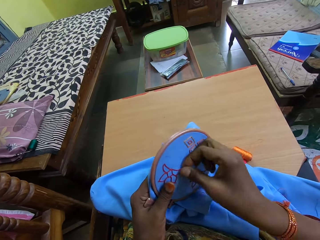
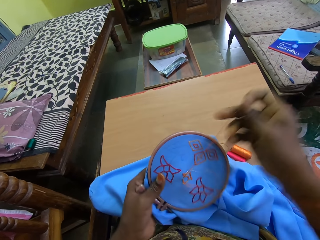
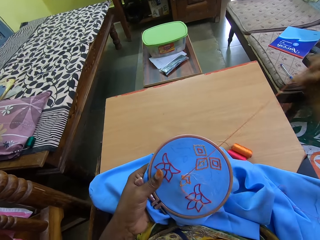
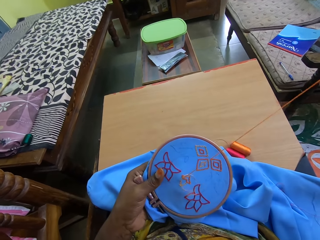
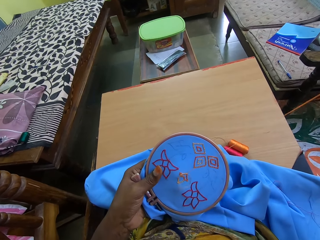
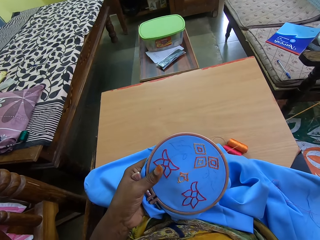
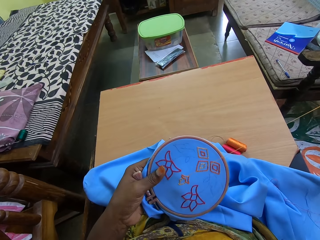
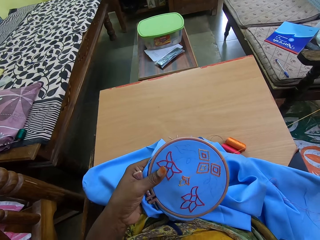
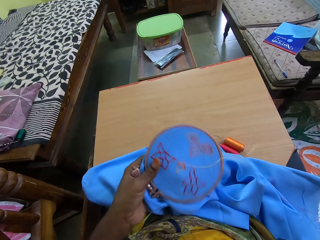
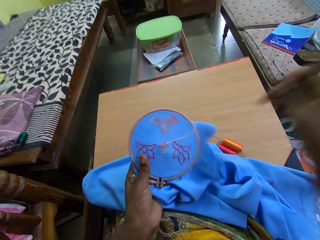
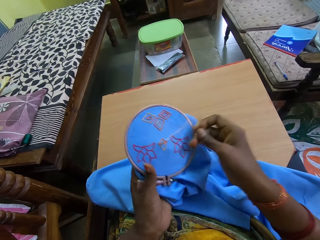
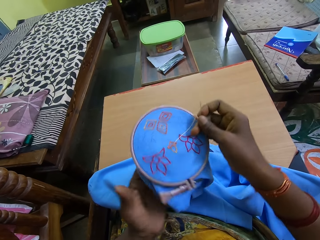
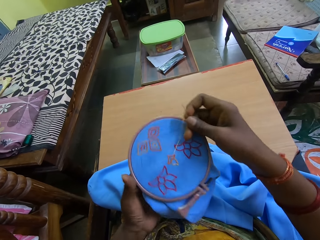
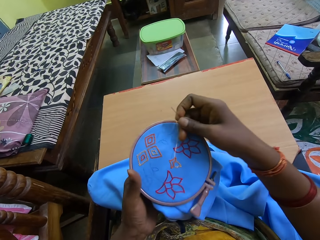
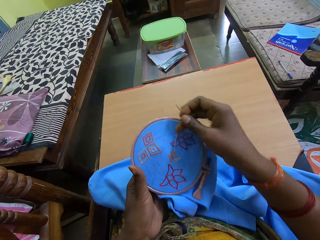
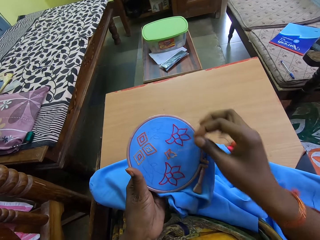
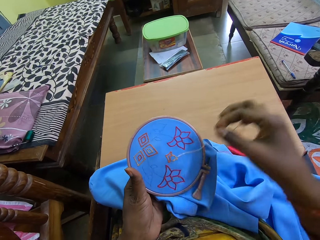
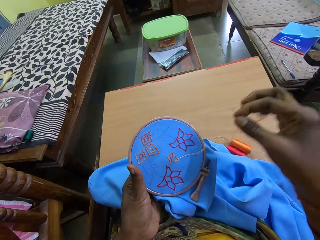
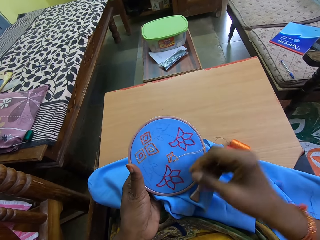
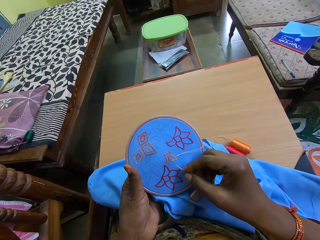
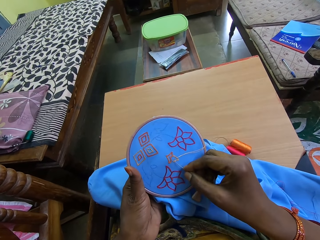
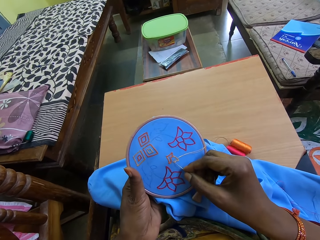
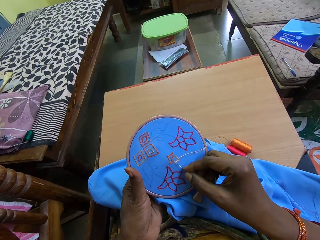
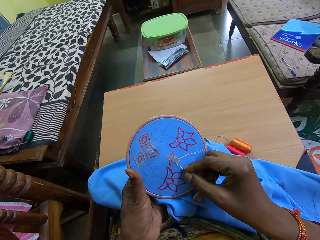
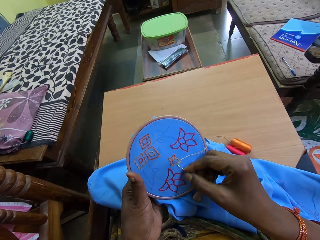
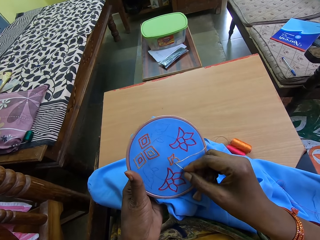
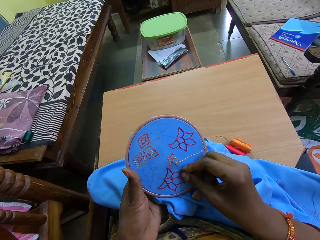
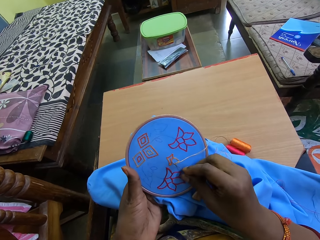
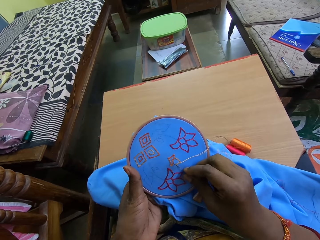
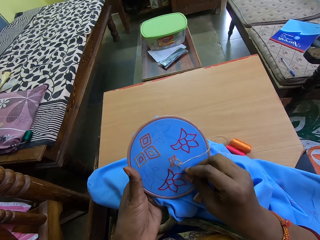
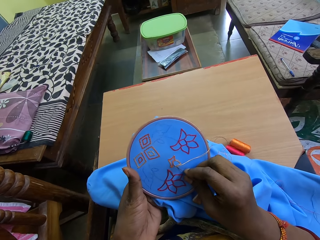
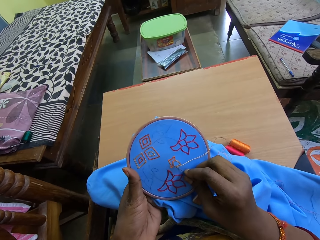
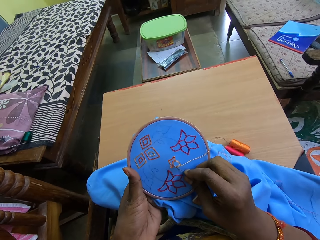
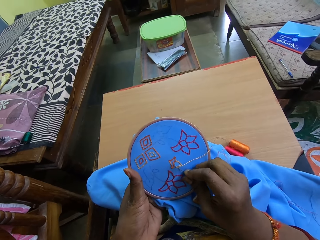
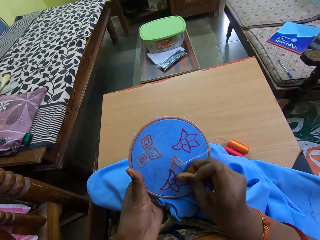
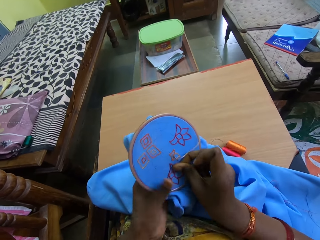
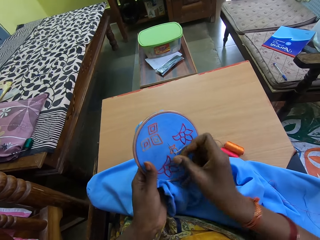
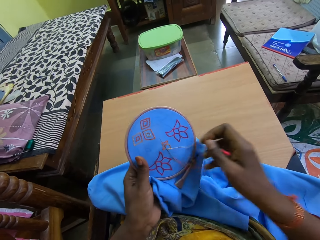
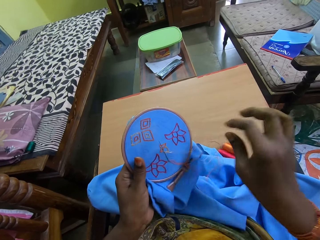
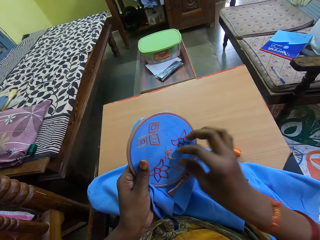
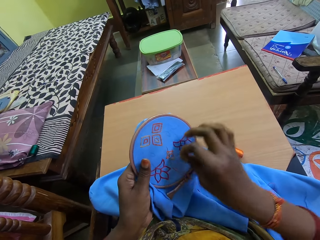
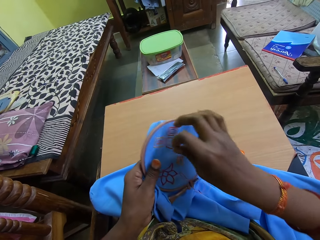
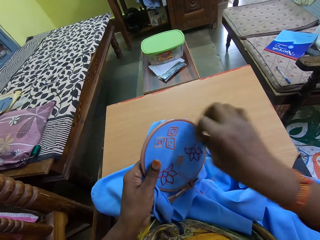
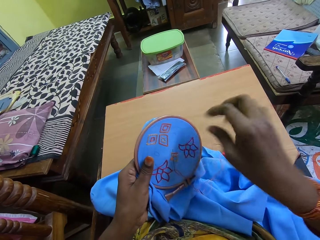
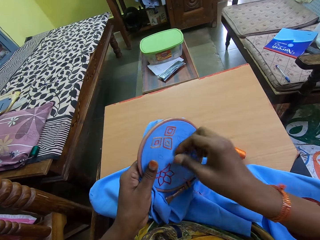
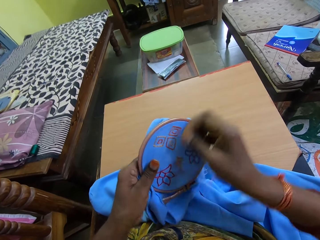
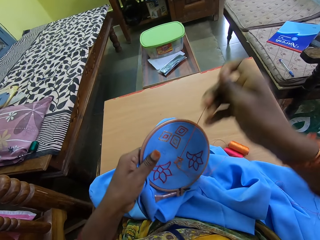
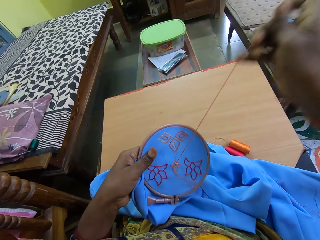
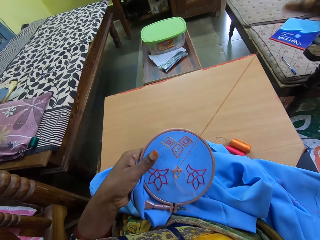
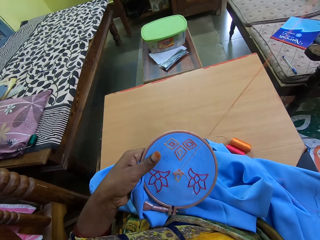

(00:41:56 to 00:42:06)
The camera wearer rotates the fabric. They sew the fabric with a needle.

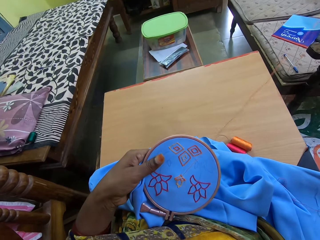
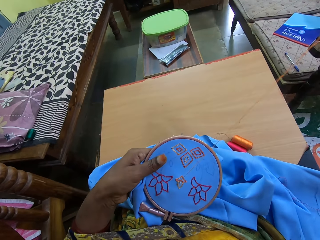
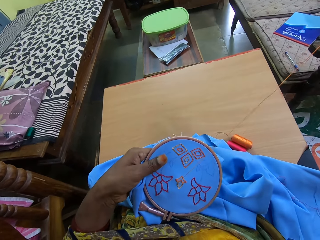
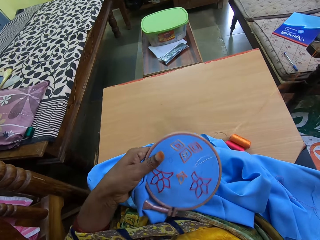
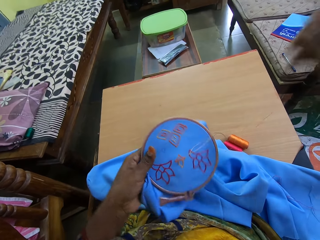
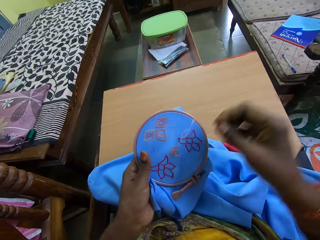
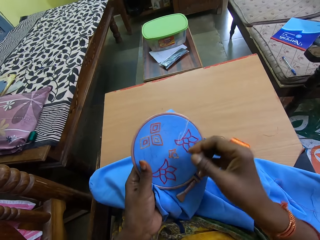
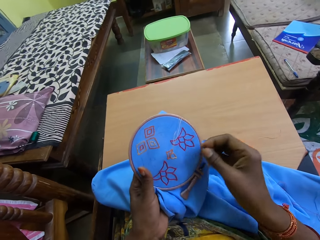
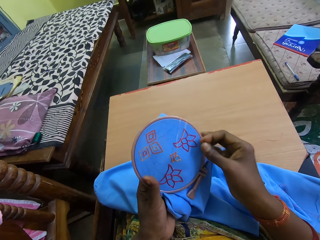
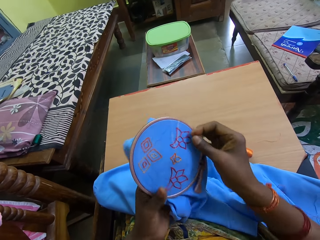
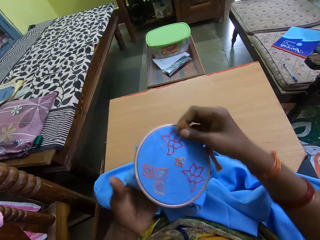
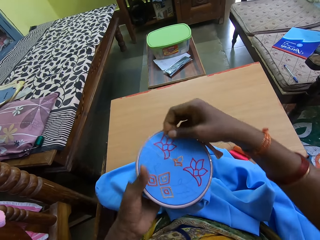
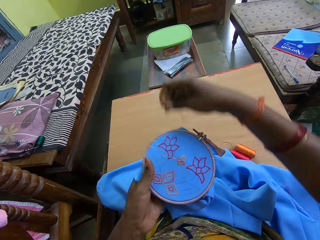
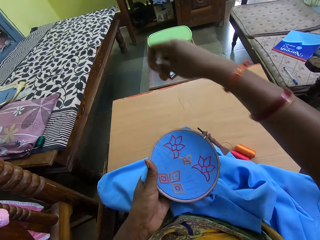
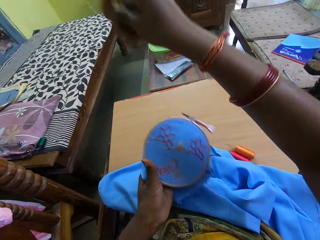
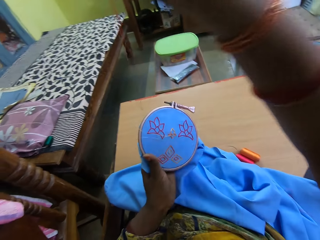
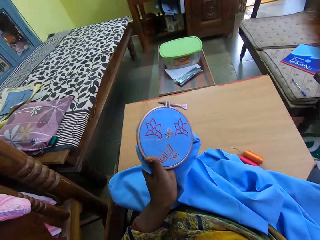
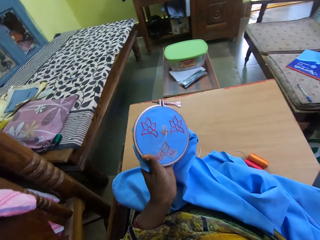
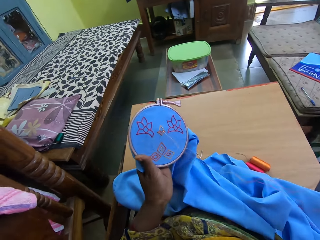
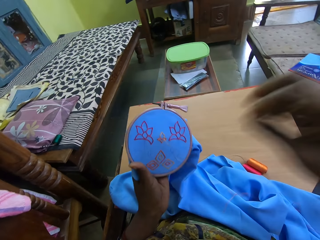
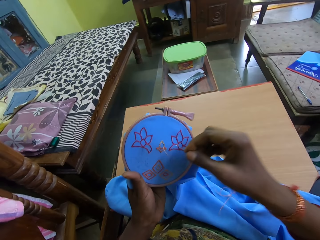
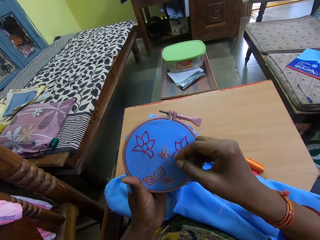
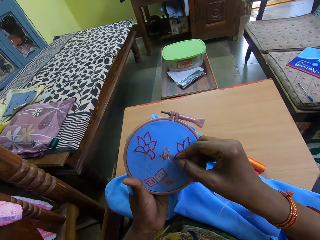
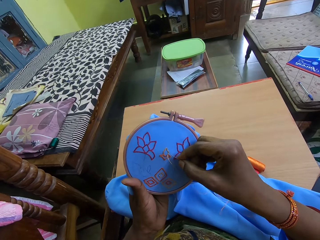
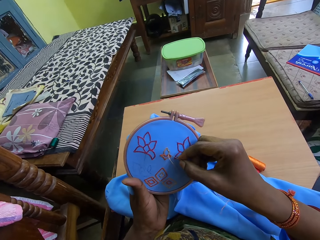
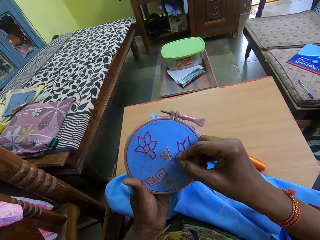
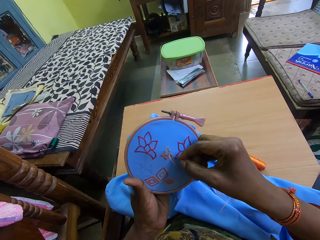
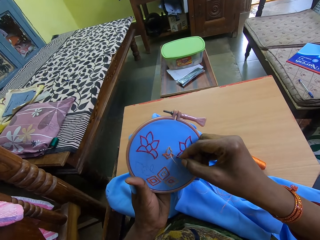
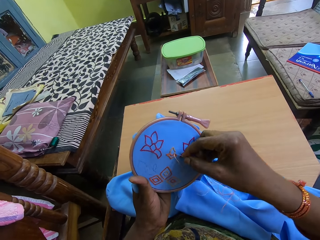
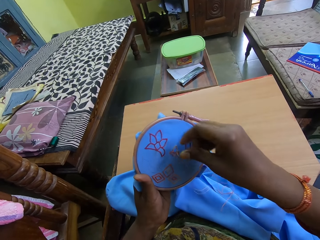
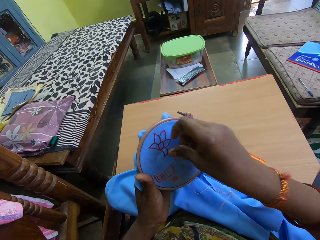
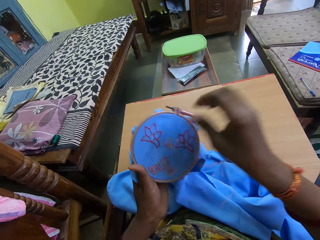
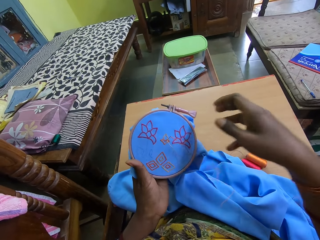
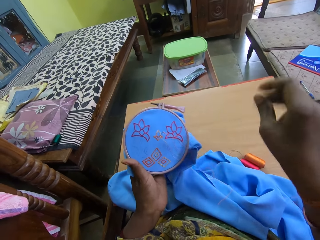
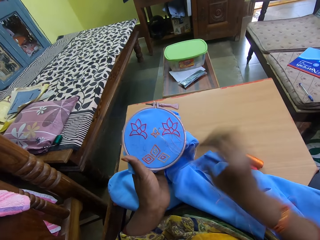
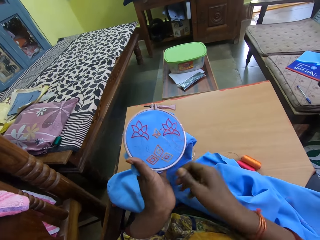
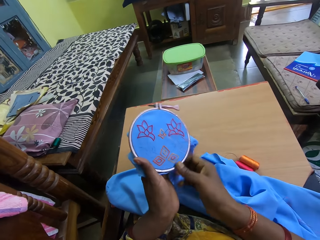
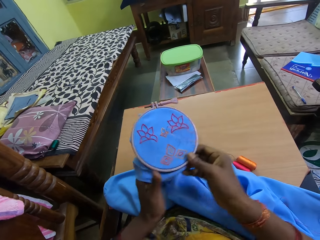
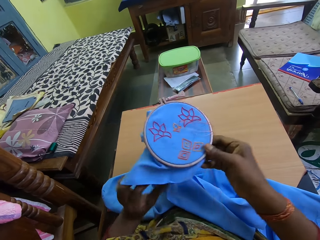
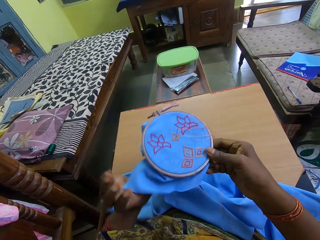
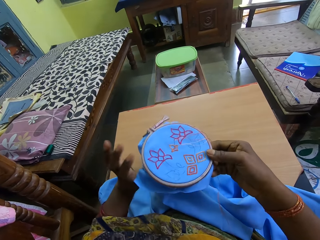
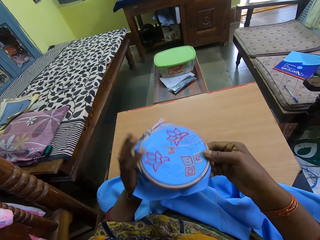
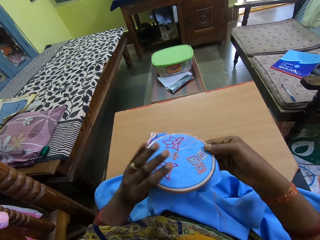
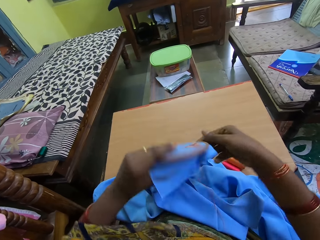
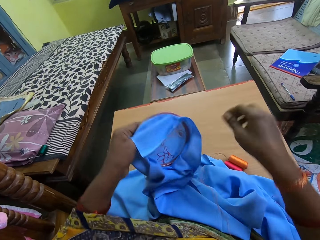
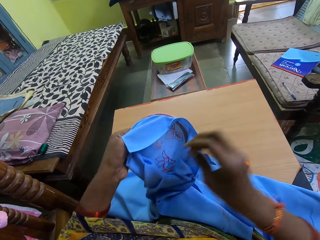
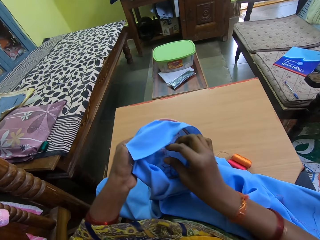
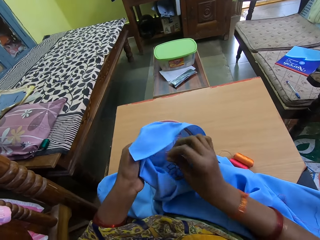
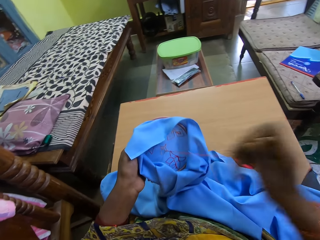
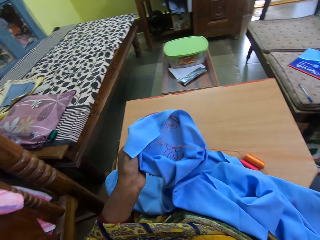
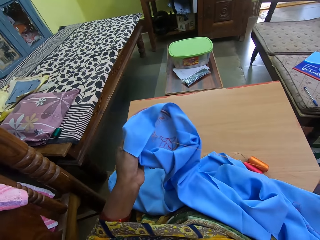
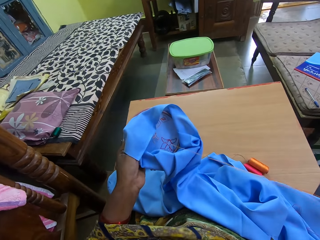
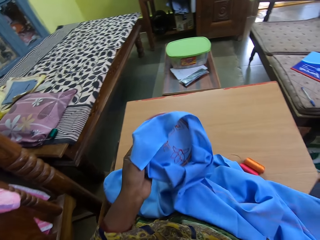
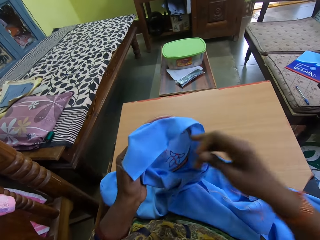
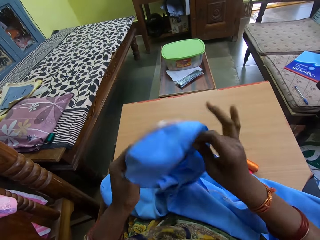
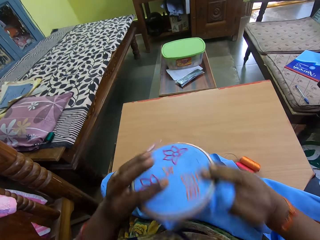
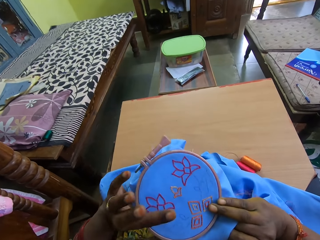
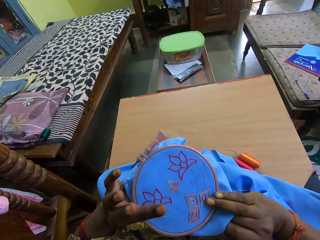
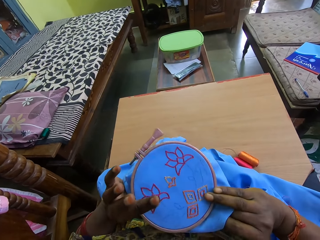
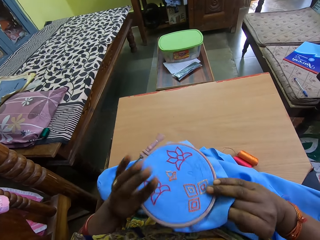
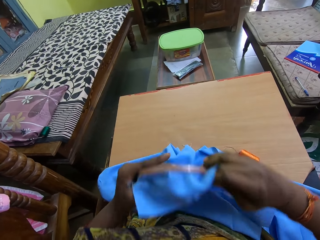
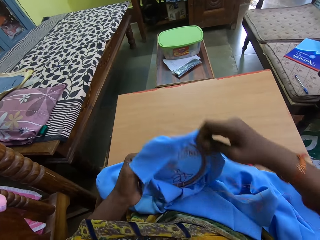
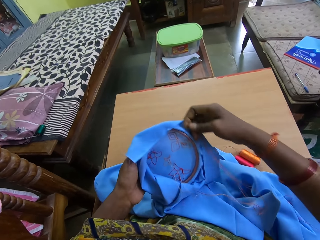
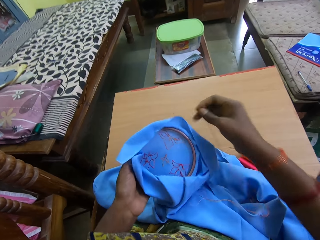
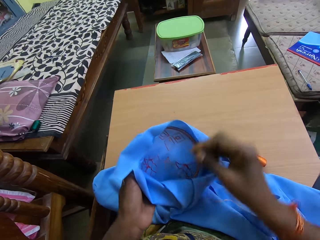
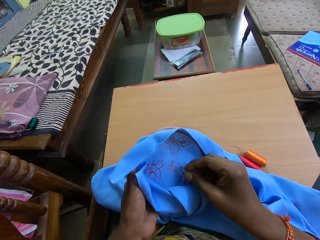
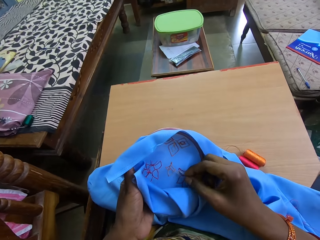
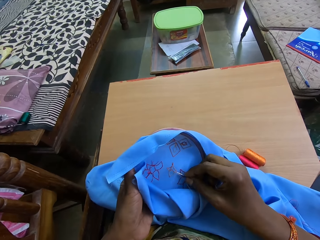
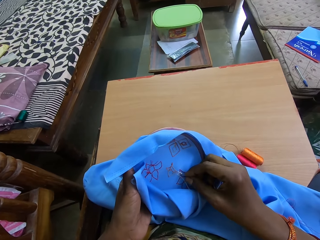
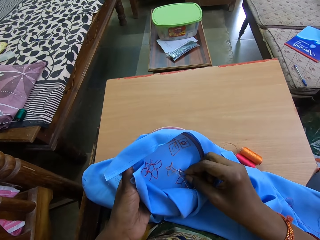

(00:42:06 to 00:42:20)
The camera wearer rotates the fabric. She sews the fabric with a needle. She flips the embroidery with both hands. She looks at the fabric. She pulls the thread from the embroidery with her right hand. She sews the fabric with the needle. She flips the embroidery with both hands. She flips the embroidery again.
